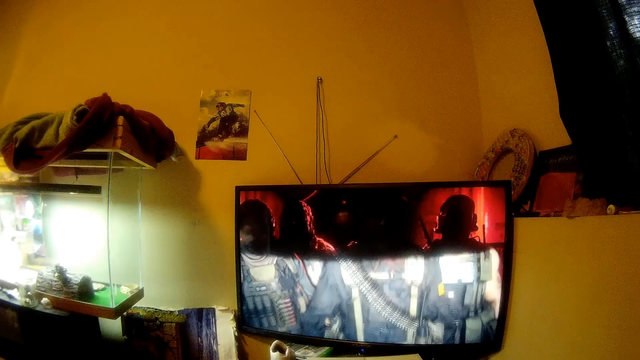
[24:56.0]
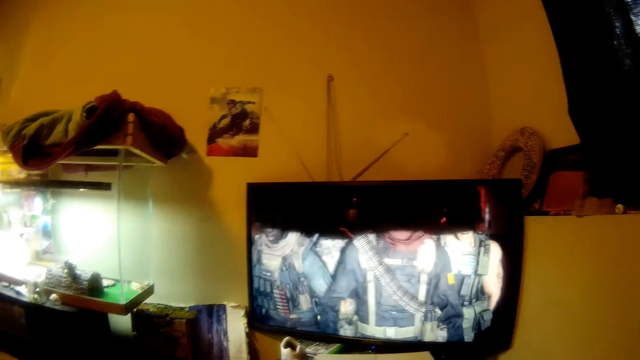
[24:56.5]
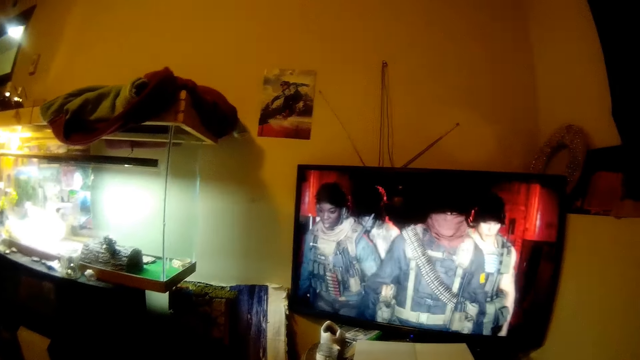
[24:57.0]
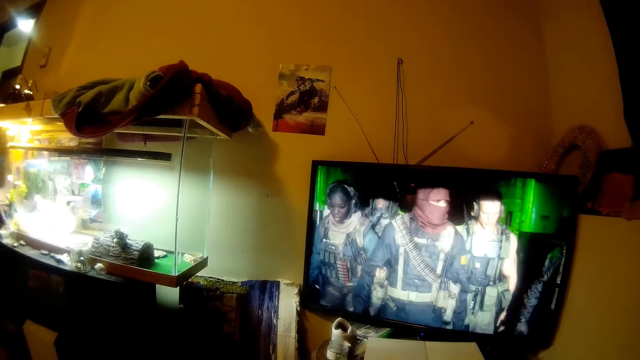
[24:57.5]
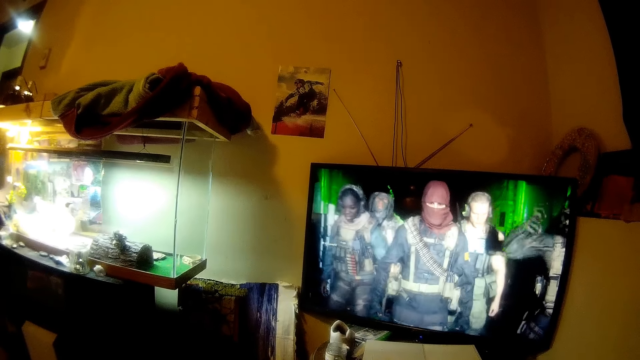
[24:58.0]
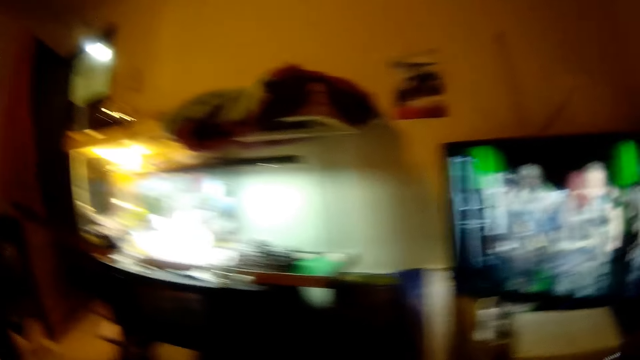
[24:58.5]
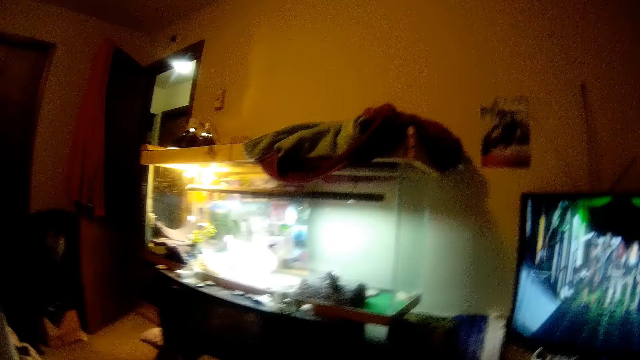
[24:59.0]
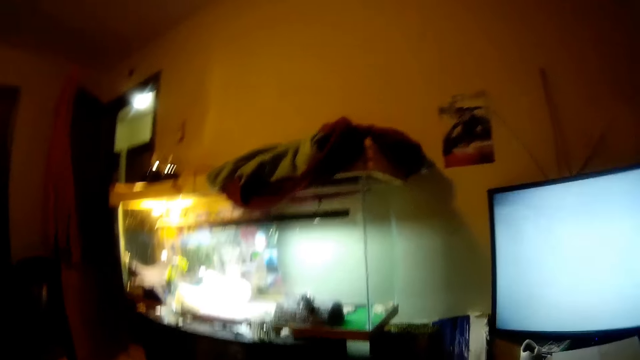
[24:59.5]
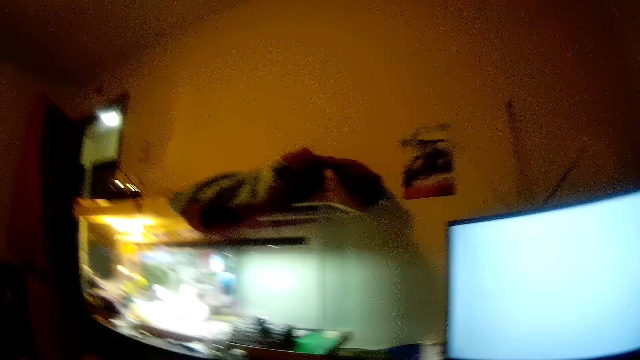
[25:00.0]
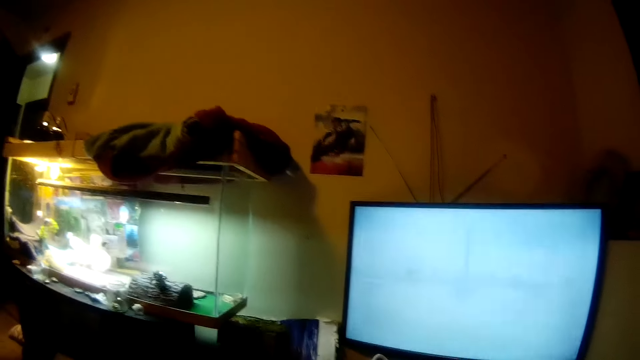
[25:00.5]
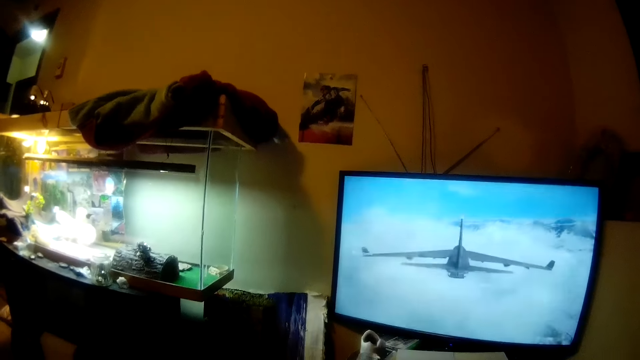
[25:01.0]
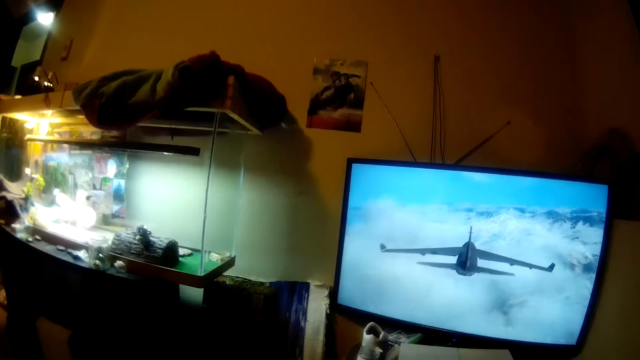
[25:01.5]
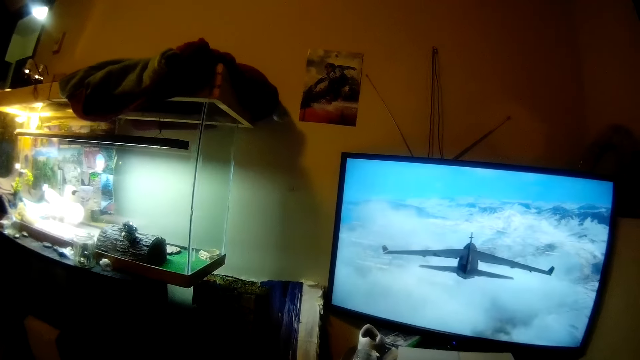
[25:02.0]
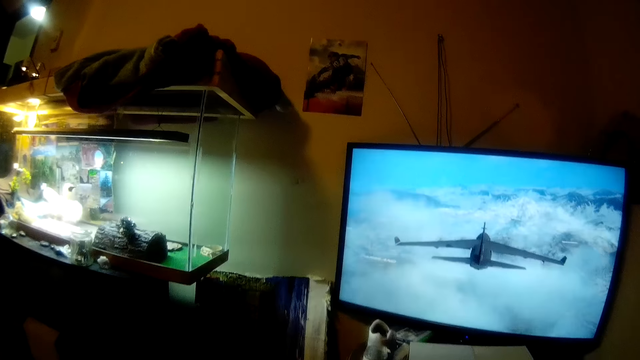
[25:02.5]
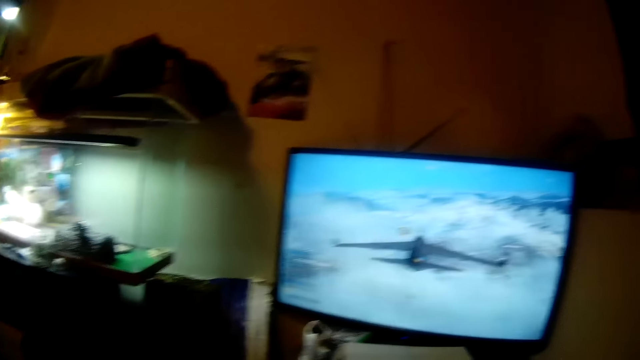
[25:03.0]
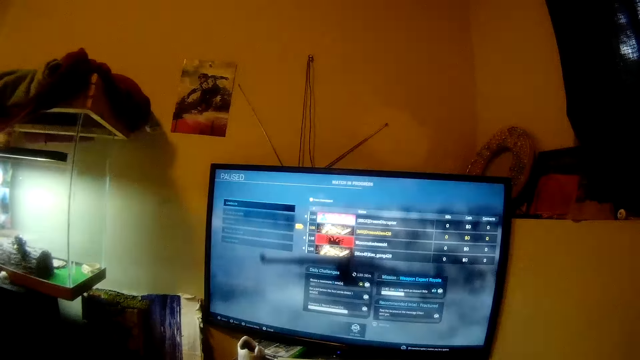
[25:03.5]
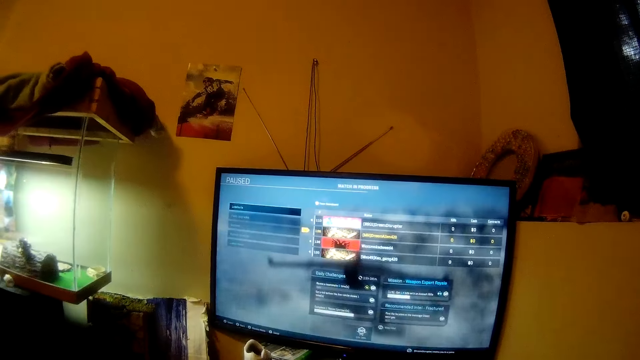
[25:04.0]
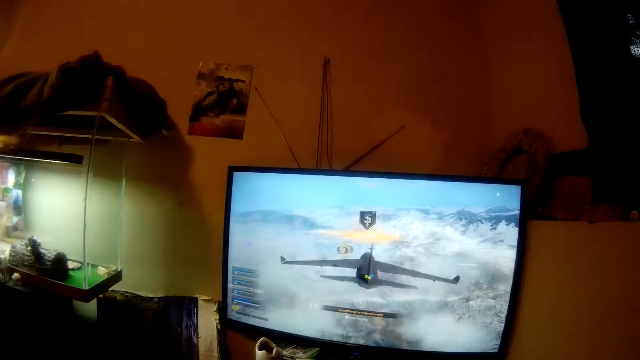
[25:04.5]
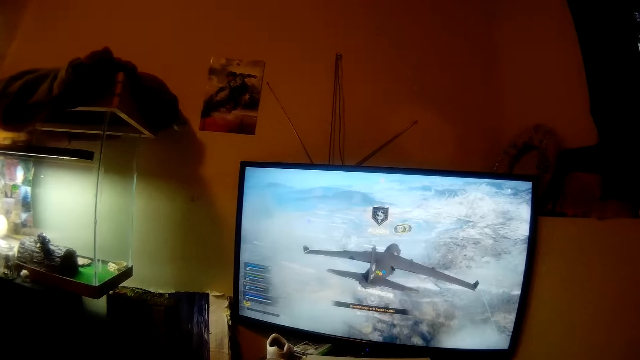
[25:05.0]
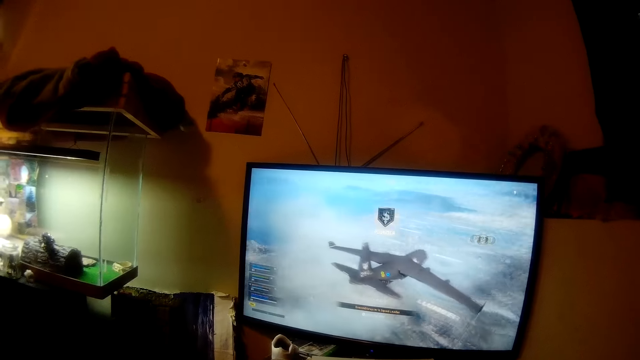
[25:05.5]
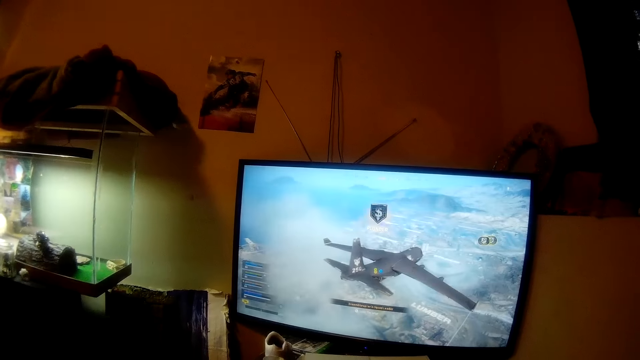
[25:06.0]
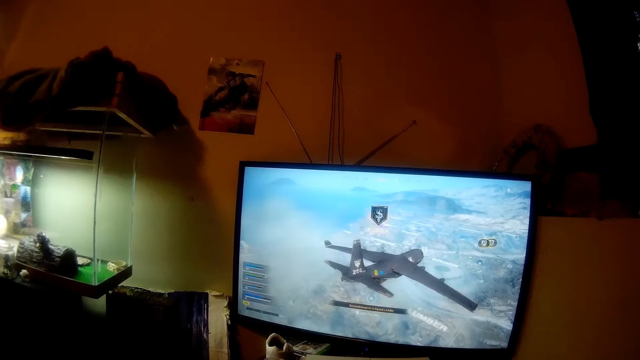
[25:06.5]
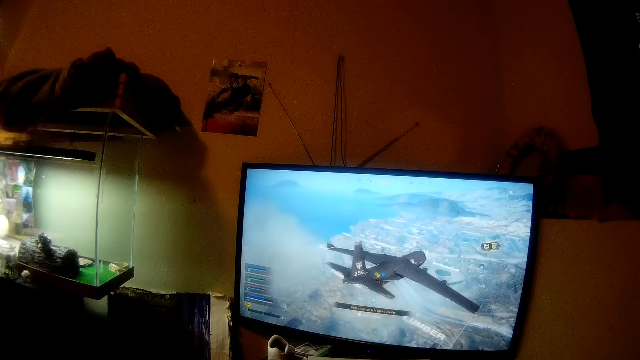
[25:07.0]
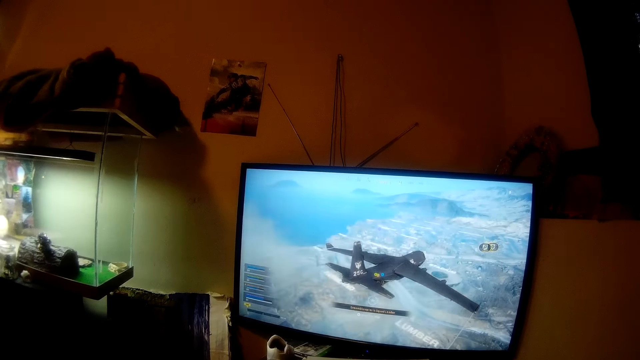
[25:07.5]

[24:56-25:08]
The camera wearer converses.

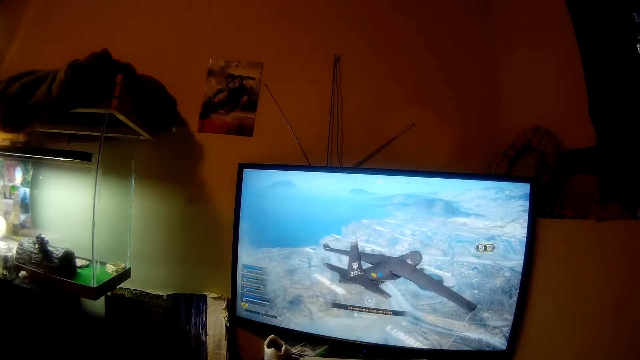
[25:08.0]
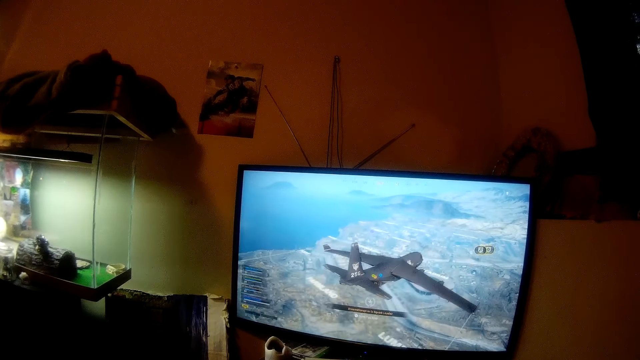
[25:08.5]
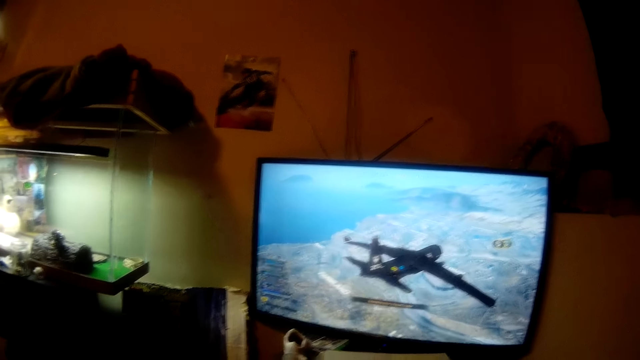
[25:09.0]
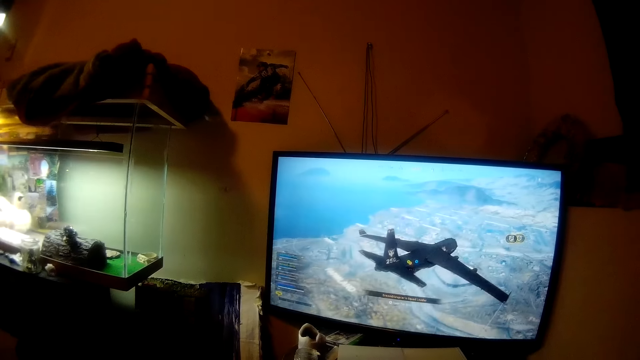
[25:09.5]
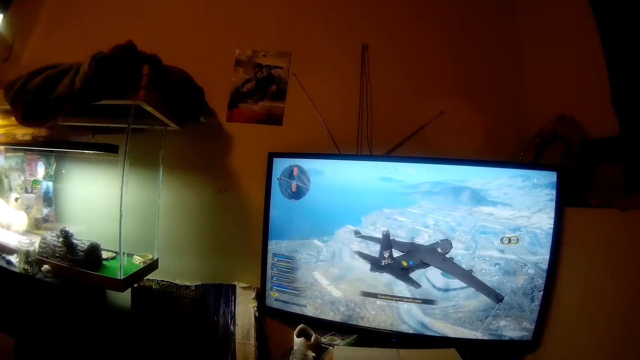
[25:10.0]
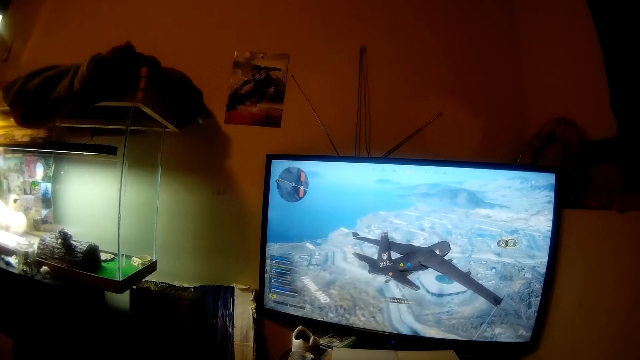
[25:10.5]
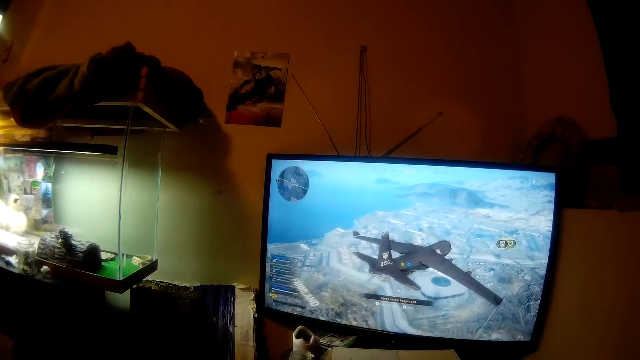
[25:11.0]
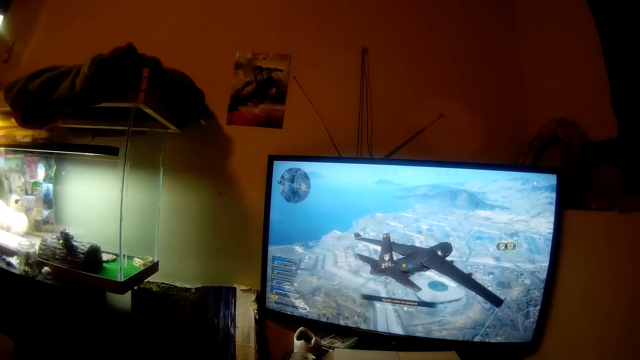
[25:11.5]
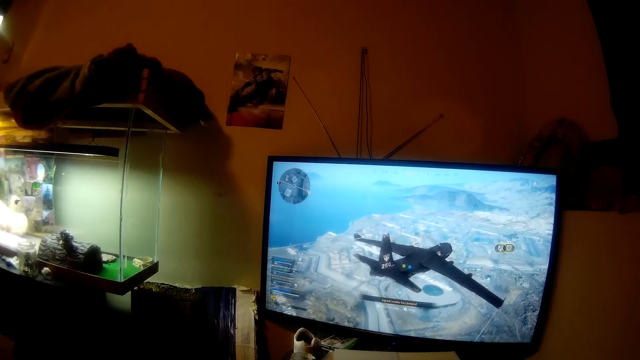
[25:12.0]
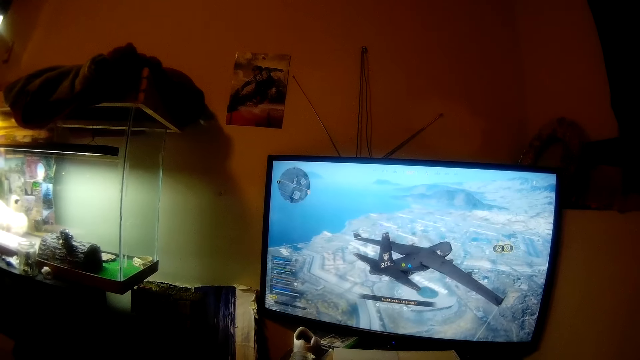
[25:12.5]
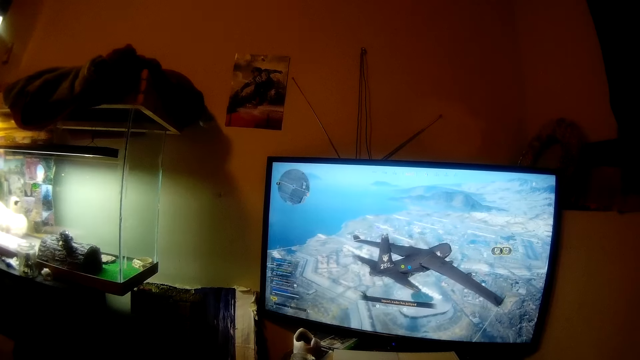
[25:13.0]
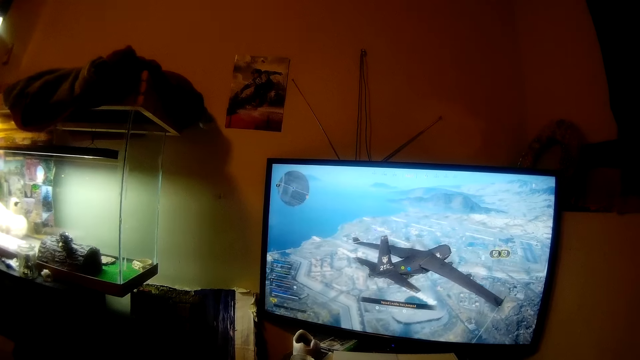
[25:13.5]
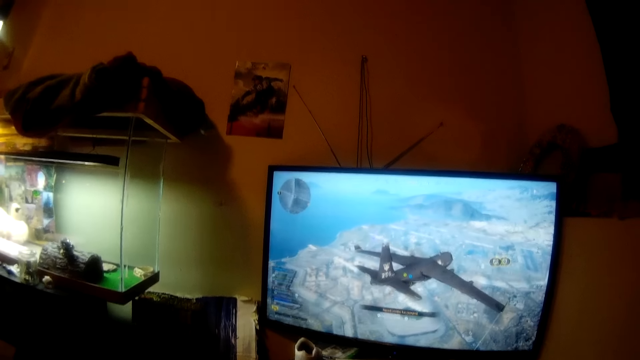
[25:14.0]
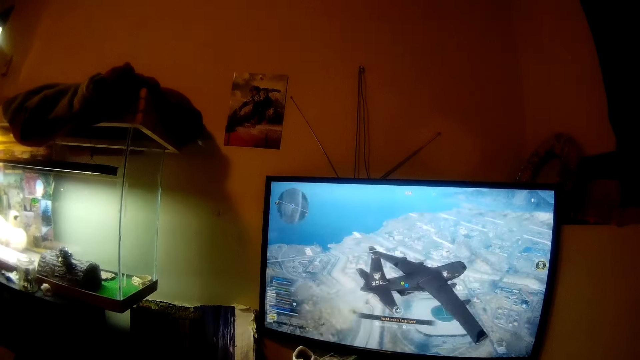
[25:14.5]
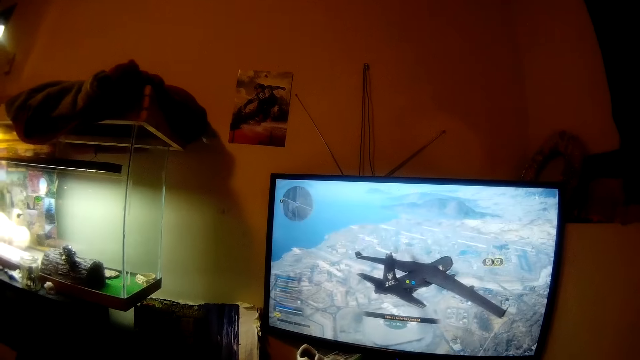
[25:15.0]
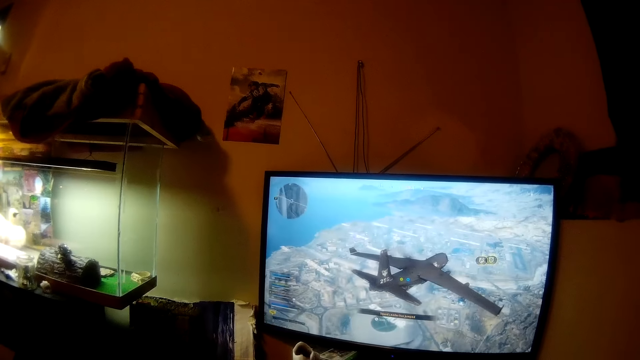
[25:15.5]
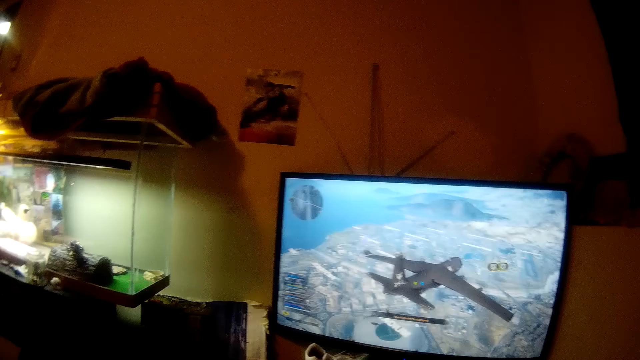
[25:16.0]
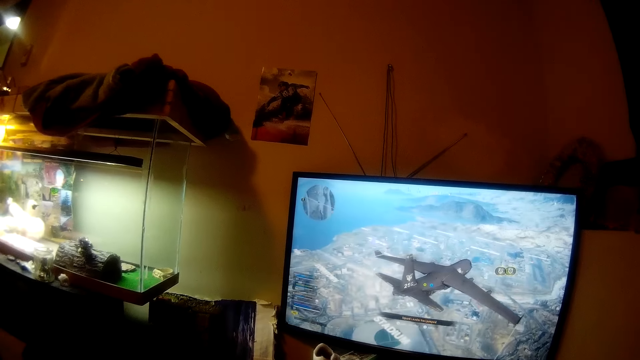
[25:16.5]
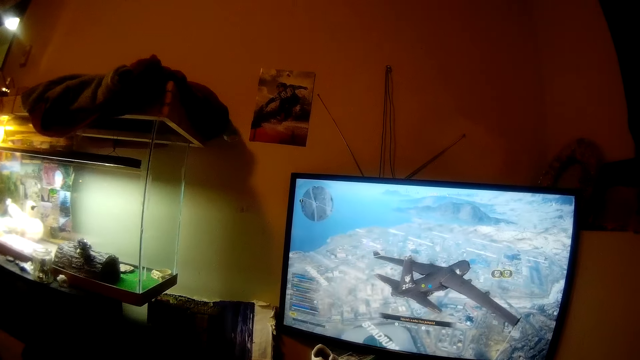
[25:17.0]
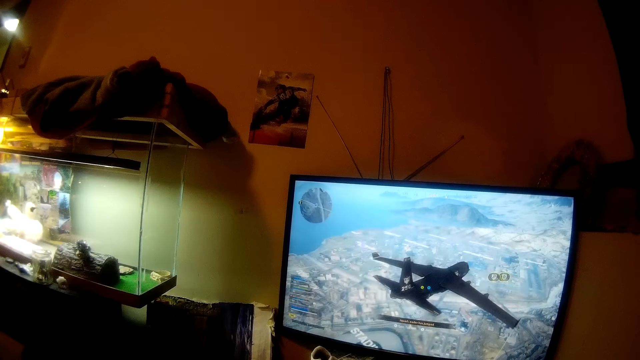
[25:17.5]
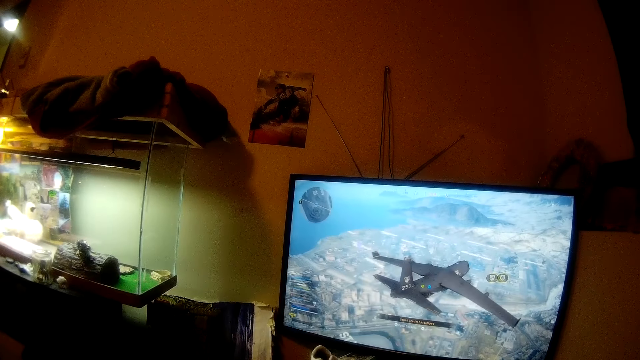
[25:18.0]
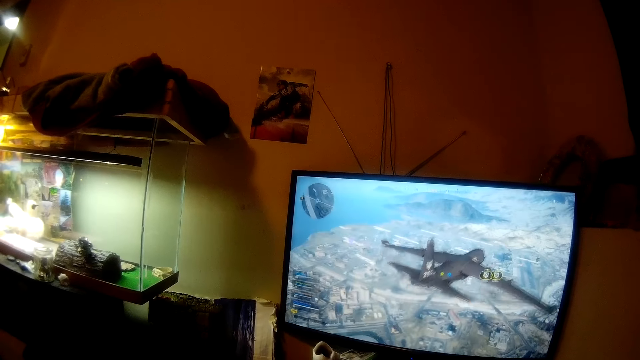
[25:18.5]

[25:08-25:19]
The camera wearer converses.
